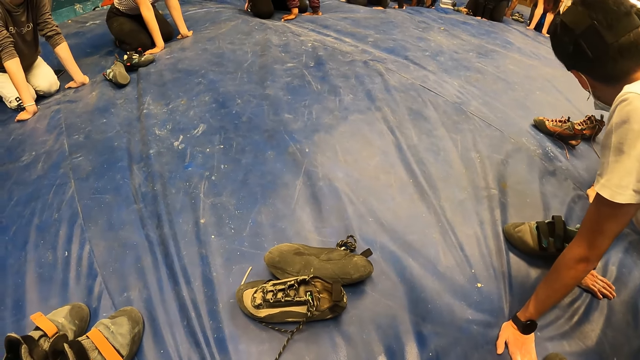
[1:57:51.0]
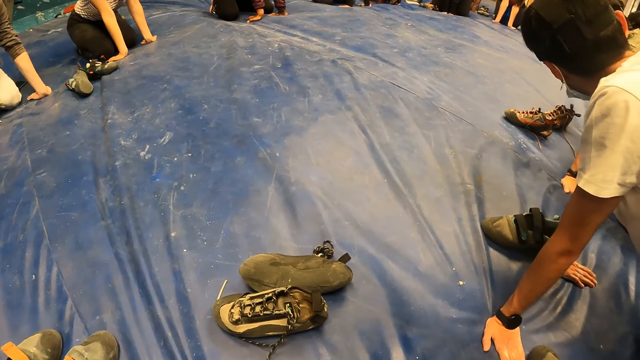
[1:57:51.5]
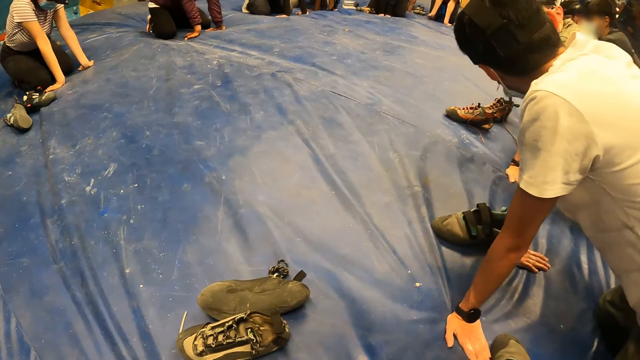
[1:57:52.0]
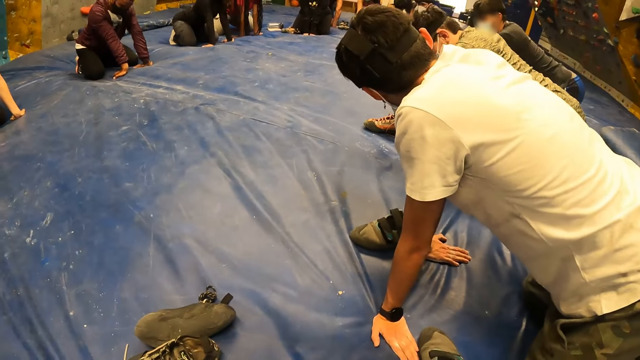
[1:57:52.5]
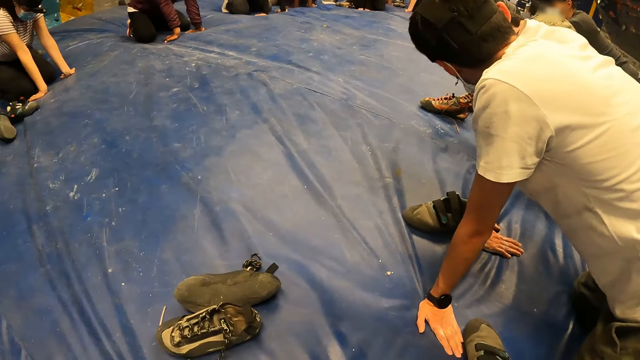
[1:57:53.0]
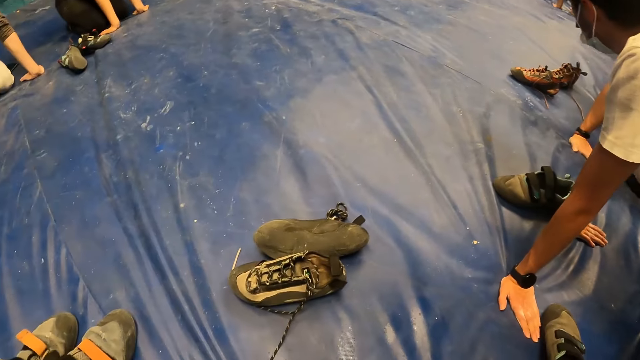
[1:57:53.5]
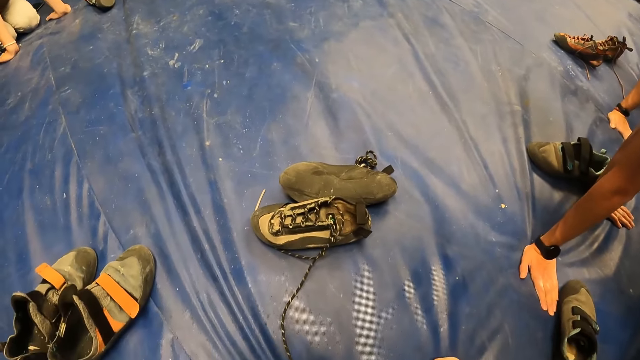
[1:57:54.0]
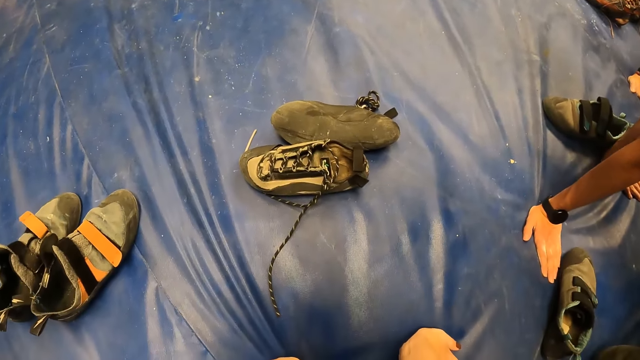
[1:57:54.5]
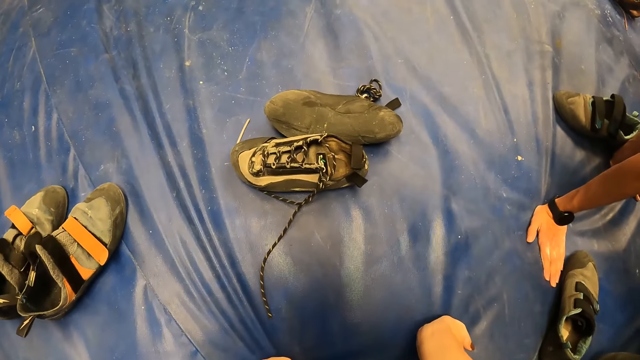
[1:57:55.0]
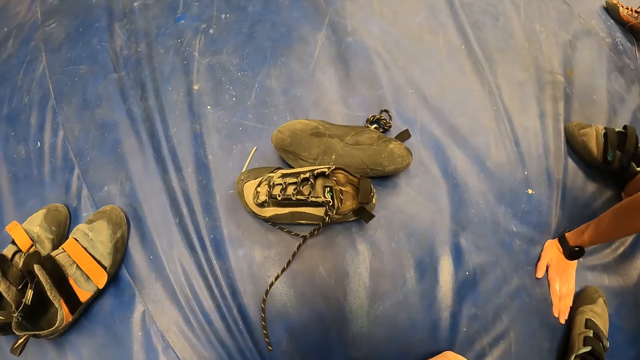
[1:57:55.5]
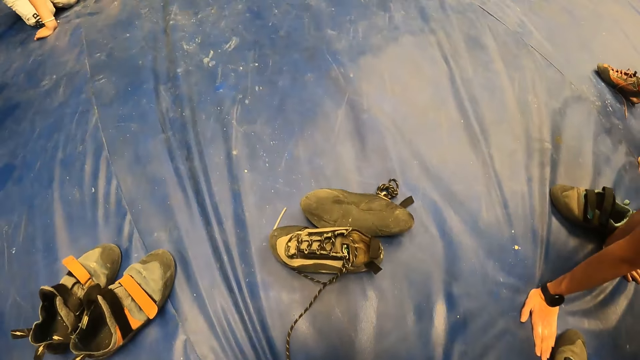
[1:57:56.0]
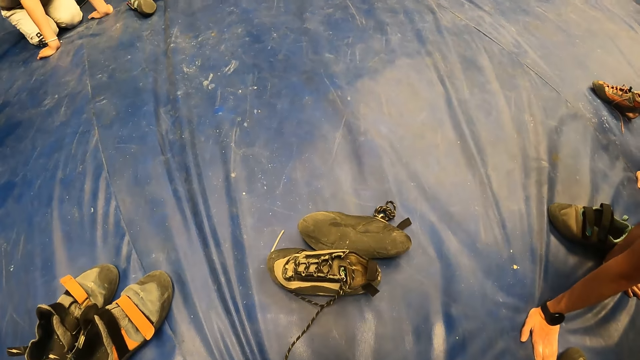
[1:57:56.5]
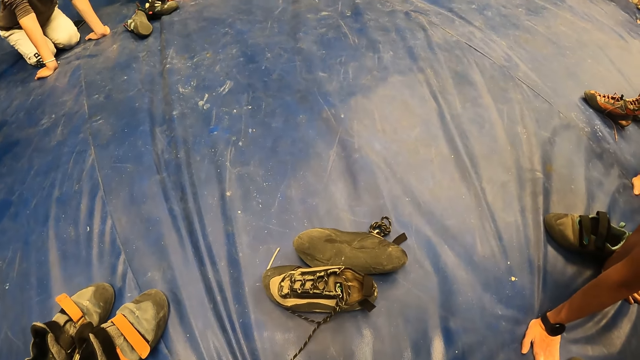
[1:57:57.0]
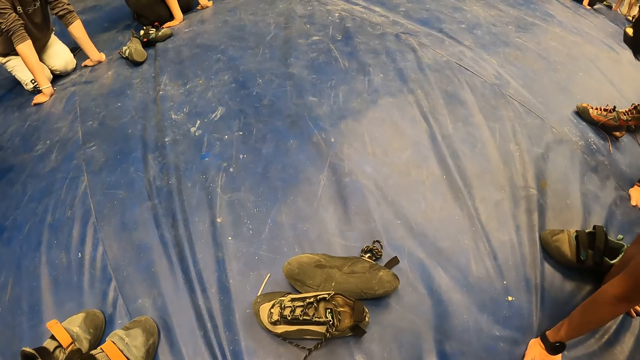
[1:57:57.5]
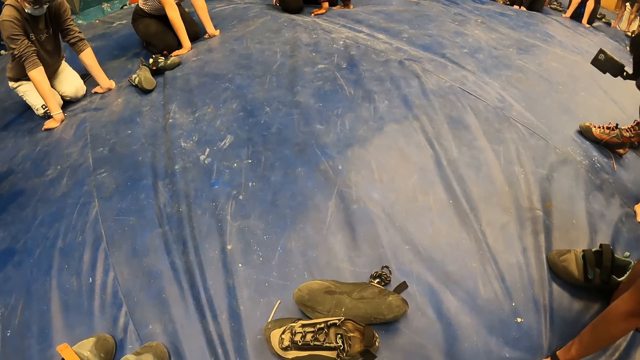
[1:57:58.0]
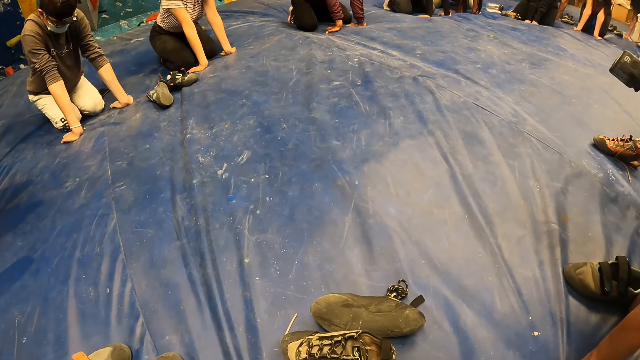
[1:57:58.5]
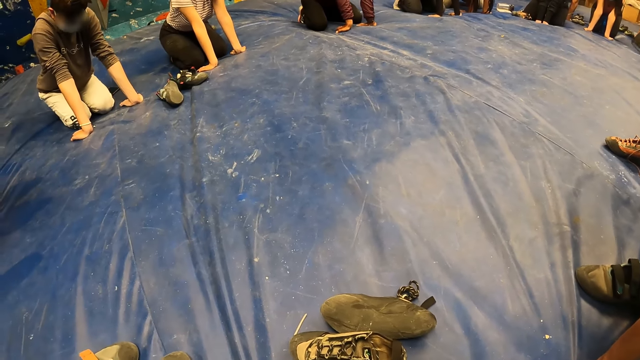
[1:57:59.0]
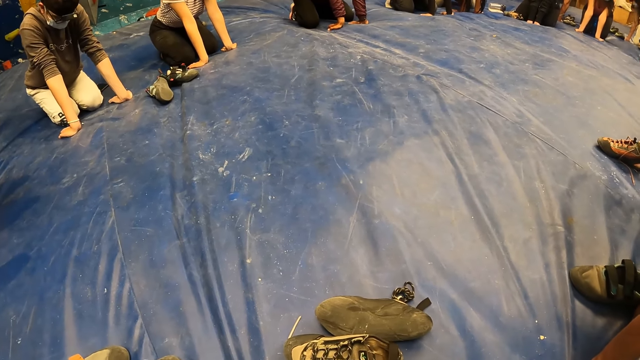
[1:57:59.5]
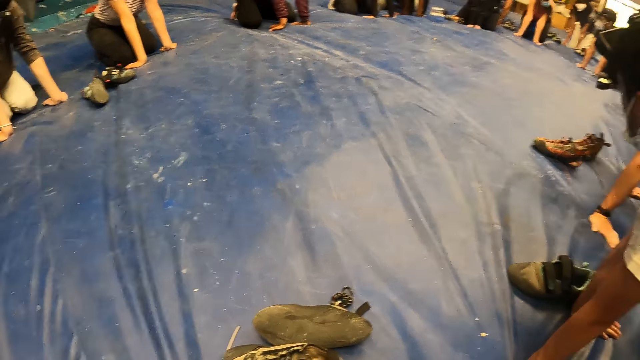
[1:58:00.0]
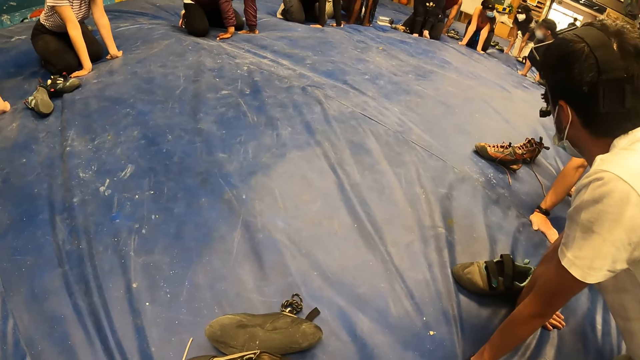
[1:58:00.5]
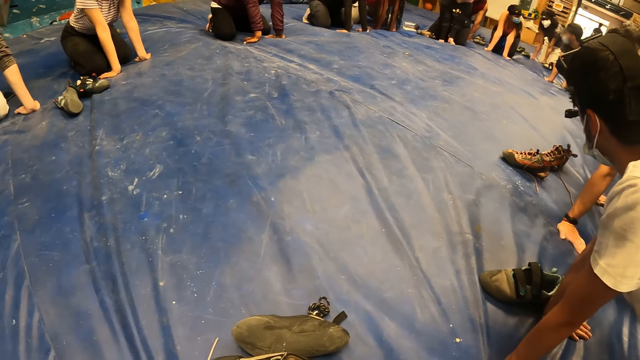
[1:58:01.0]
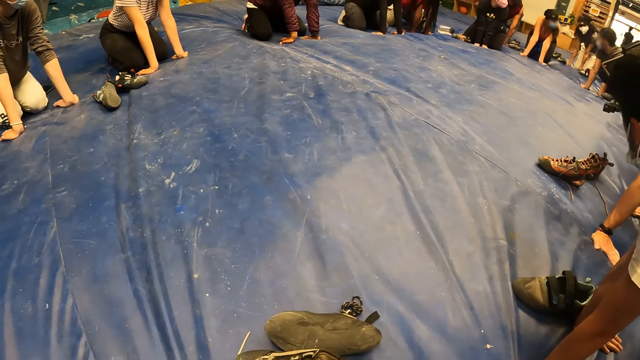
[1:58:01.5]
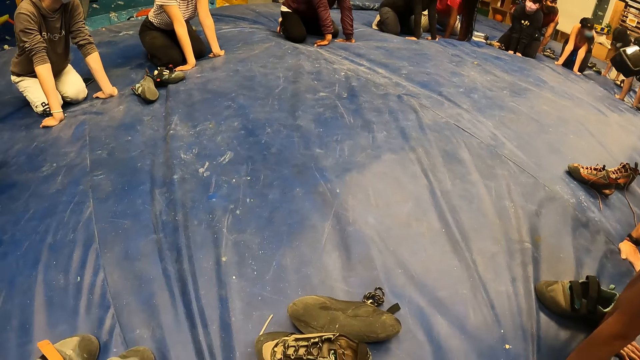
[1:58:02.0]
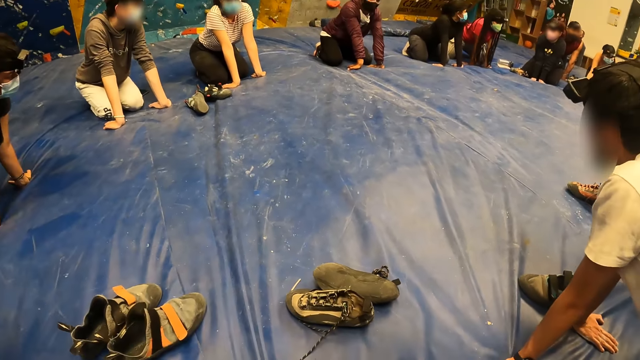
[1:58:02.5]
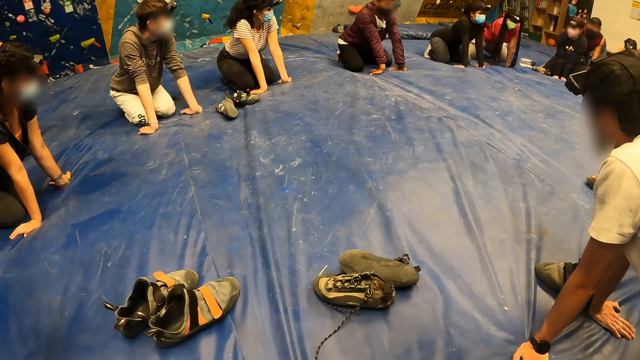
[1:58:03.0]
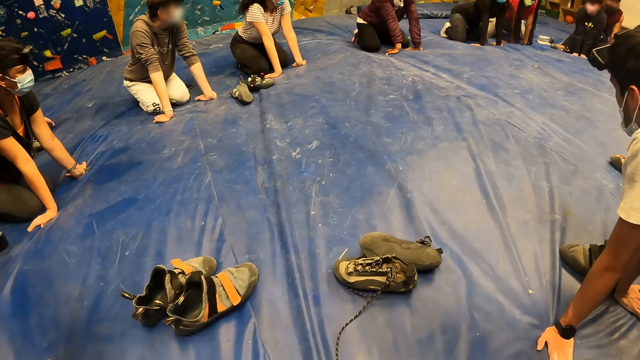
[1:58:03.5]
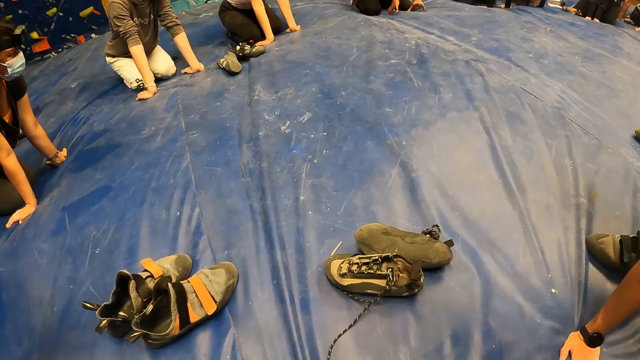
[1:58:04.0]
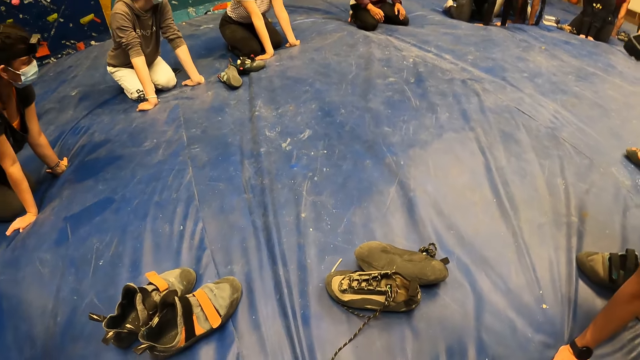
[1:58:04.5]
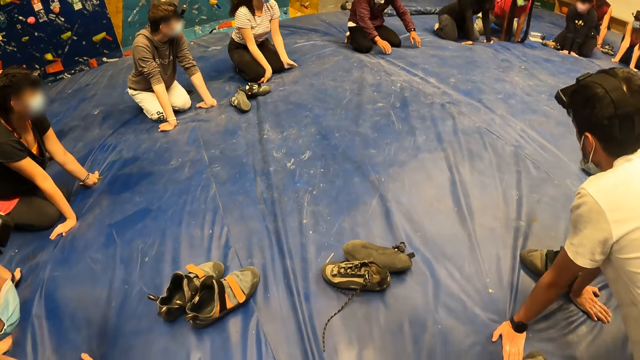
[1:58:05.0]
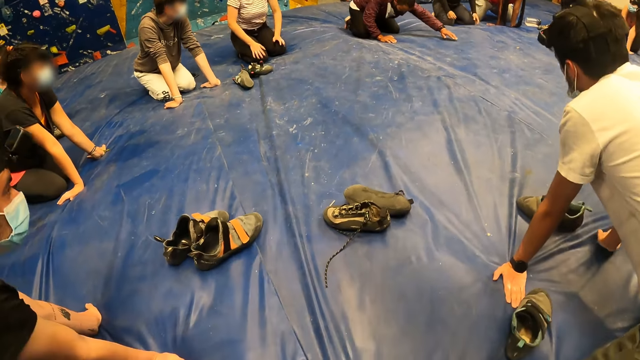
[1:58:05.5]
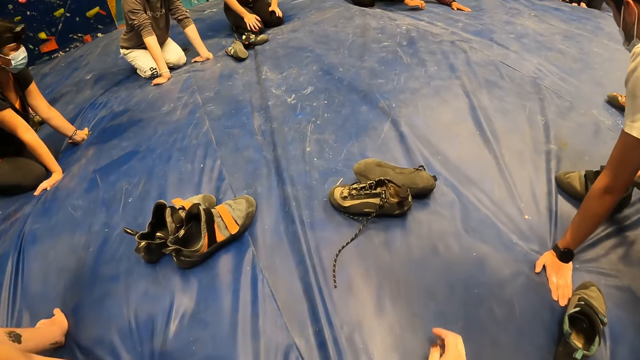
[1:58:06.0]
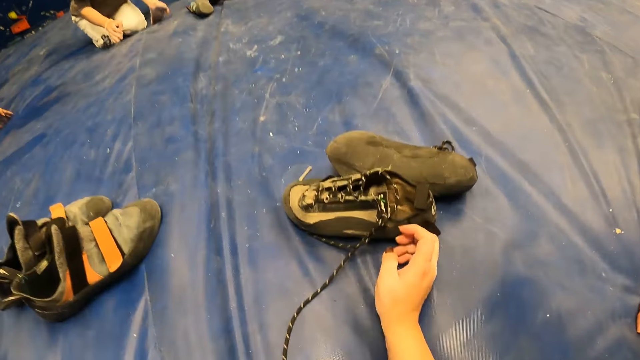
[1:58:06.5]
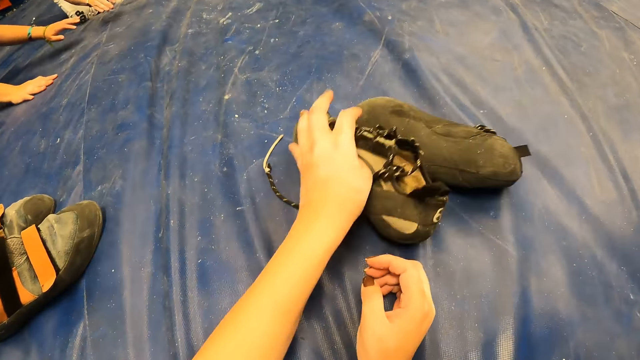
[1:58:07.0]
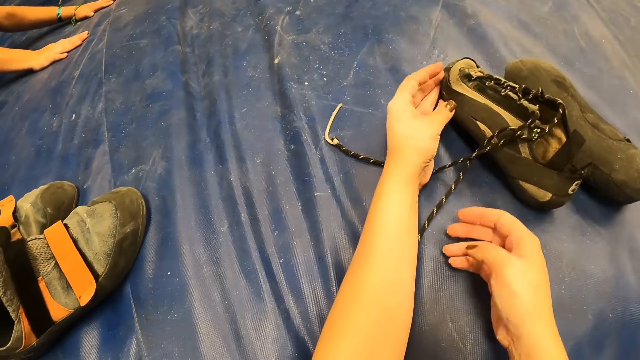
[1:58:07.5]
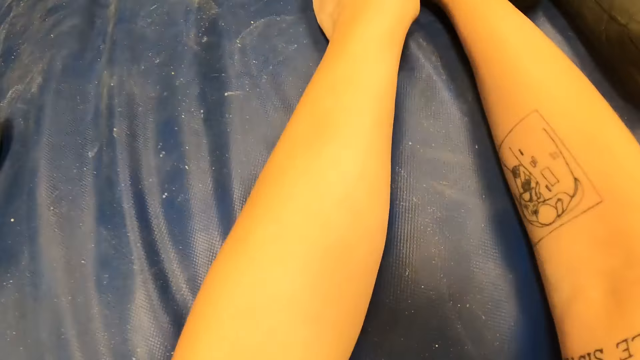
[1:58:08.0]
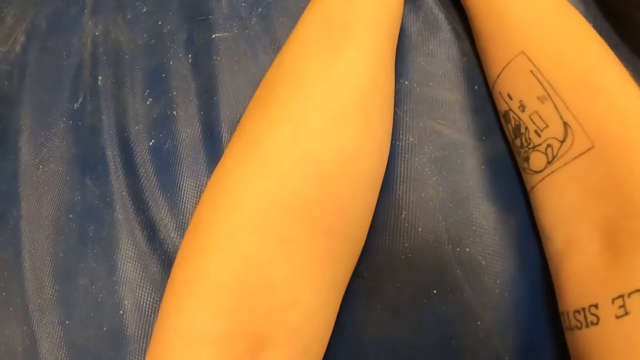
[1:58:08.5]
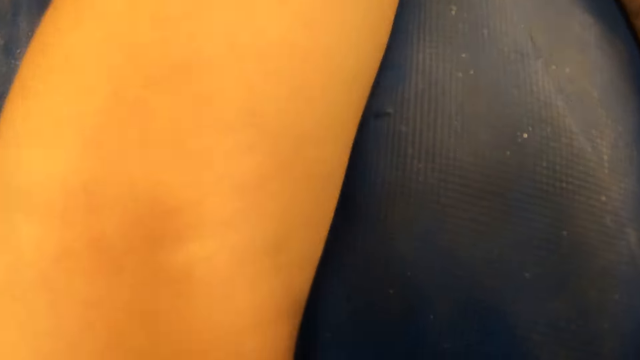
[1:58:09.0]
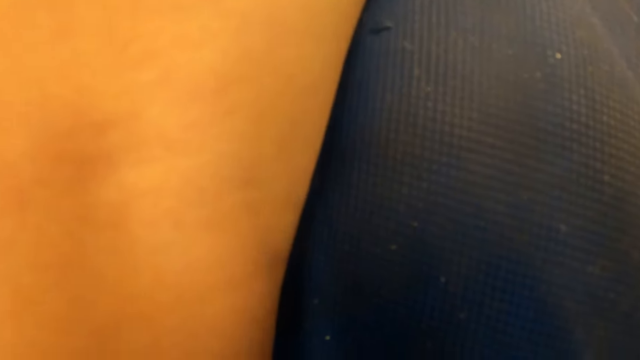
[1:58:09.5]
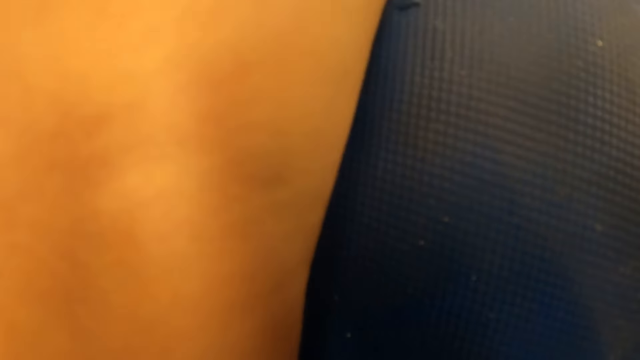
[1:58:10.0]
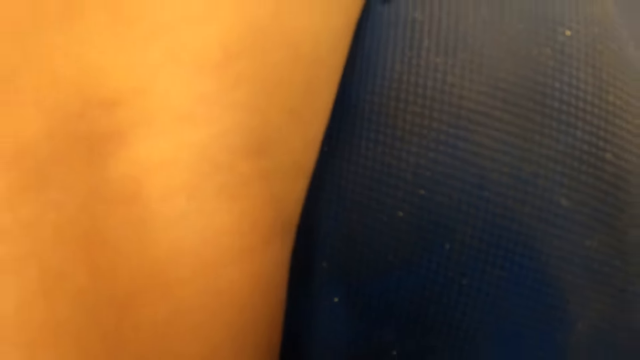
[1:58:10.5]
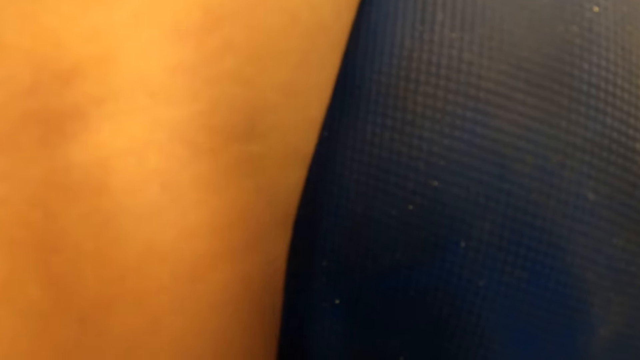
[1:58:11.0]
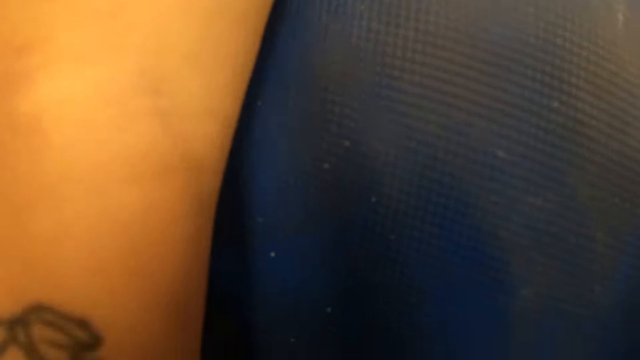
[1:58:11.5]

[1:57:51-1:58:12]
The instructor drops both hands on his lap and stretches on the ground with both palms on the ground. The camera wearer stretches on the ground with both hands on the ground. They lie on the floor.
